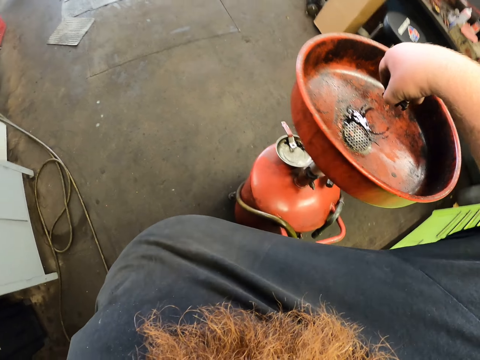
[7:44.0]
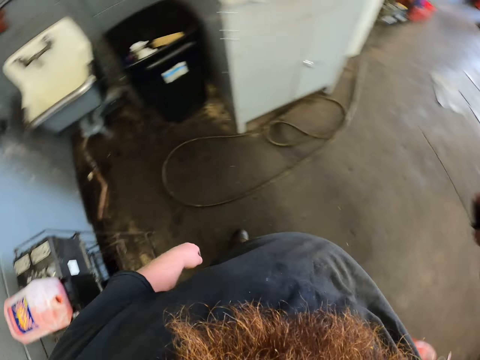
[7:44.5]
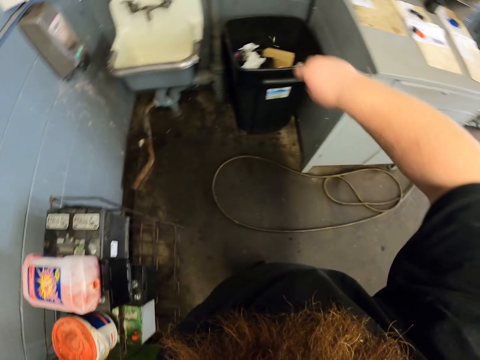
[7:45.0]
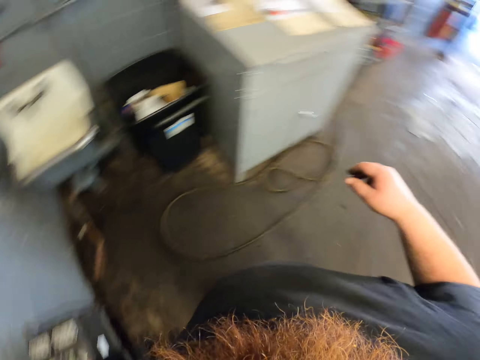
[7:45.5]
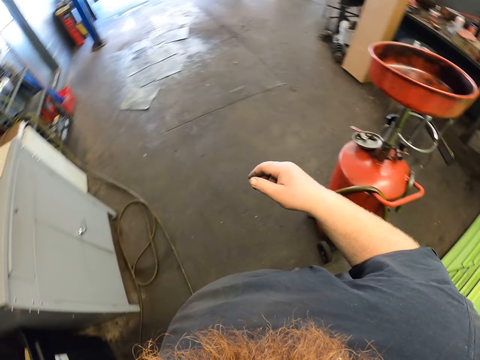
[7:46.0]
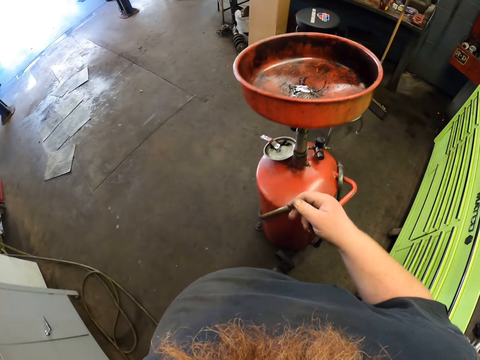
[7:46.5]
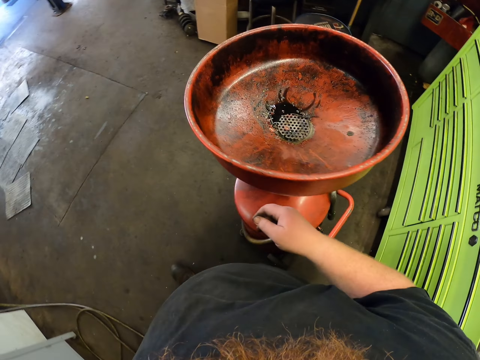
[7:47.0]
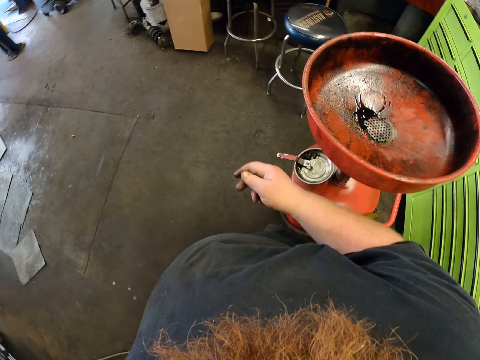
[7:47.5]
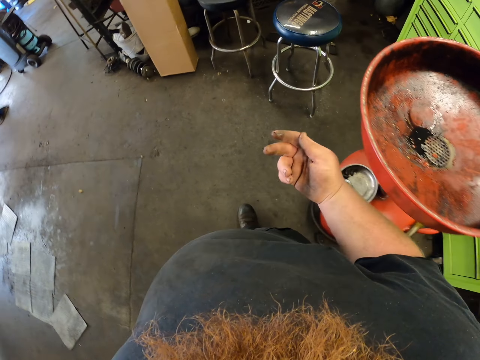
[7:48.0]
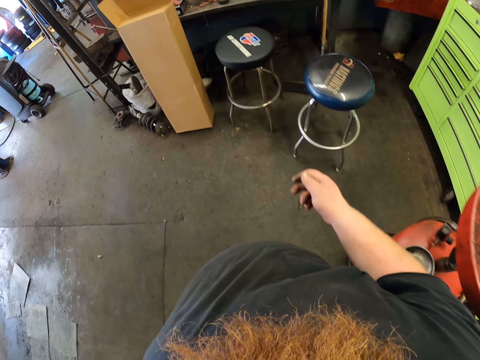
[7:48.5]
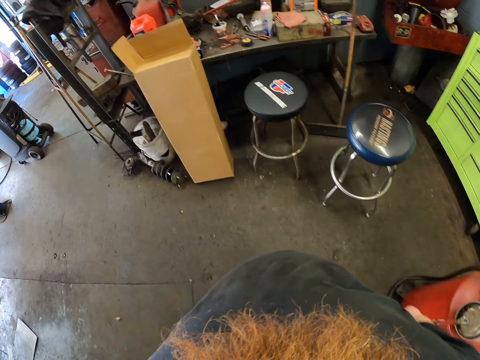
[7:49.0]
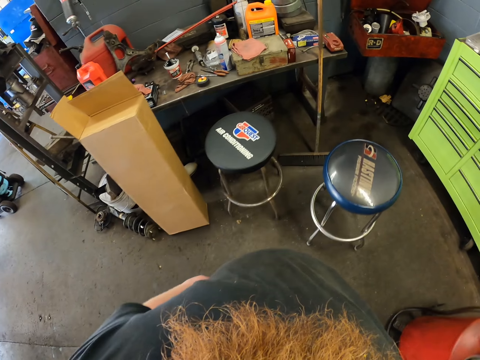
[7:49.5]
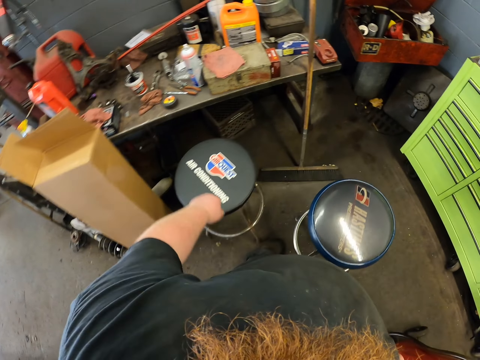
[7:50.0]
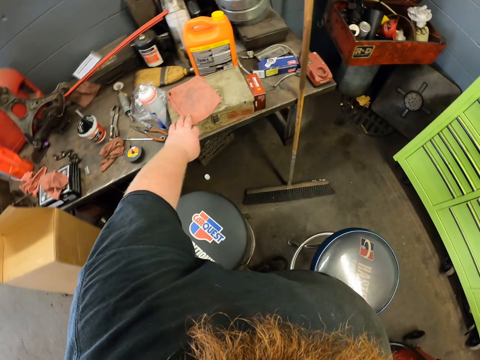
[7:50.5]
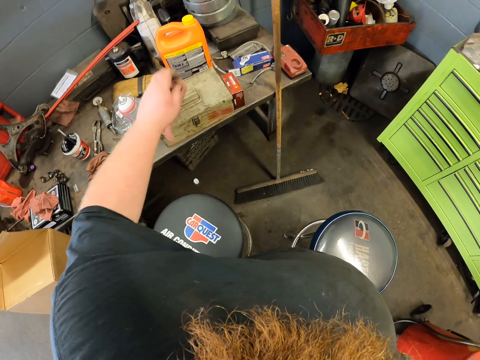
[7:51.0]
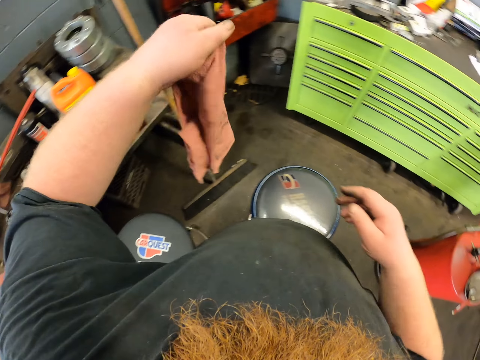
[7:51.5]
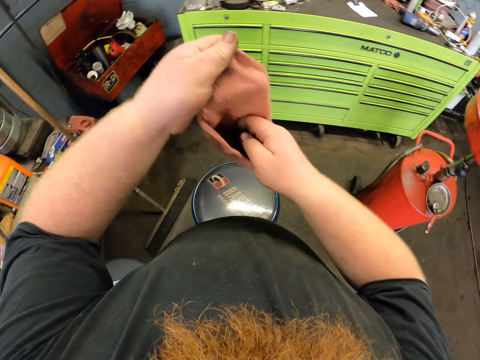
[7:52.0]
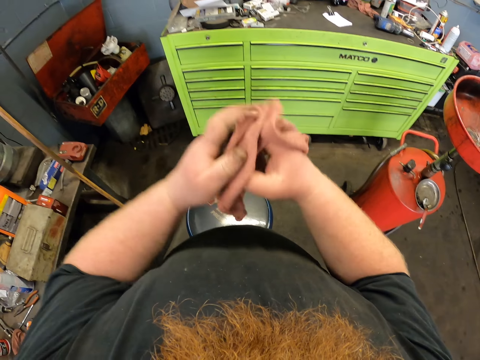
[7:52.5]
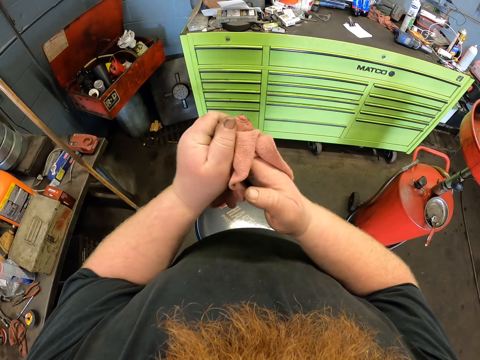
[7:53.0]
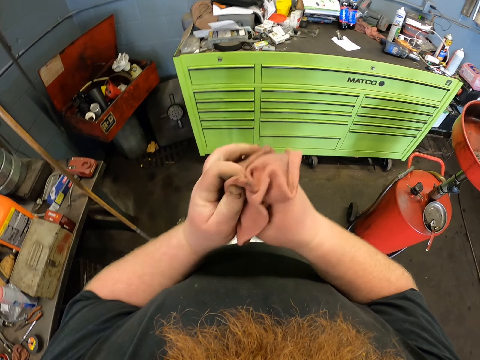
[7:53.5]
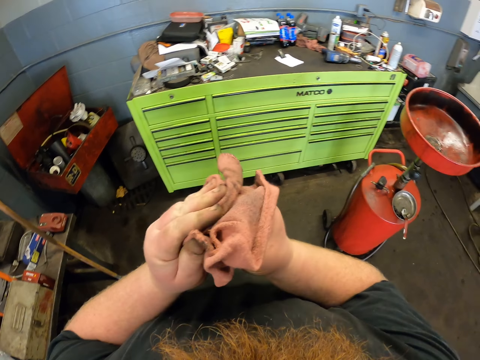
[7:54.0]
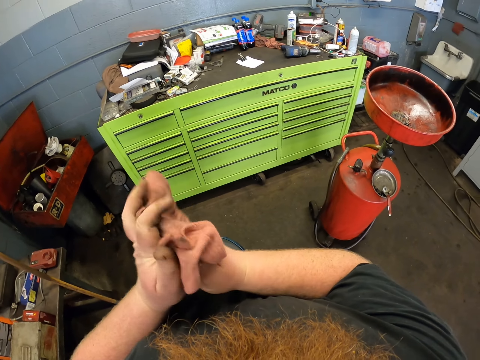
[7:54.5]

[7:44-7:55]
The camera wearer throws the dirt. They drop the dirt in a bin. They walk around. They pick up a cloth. They wipe a hand.

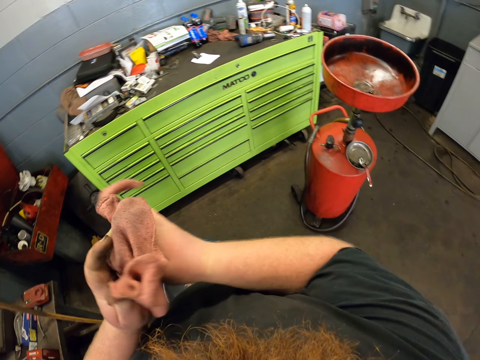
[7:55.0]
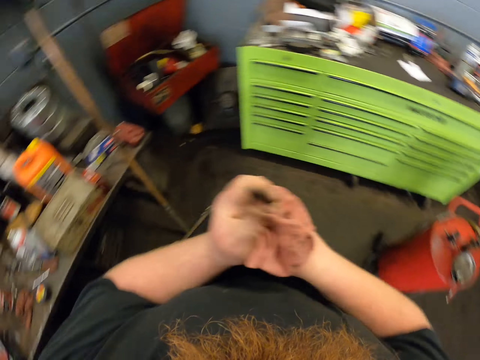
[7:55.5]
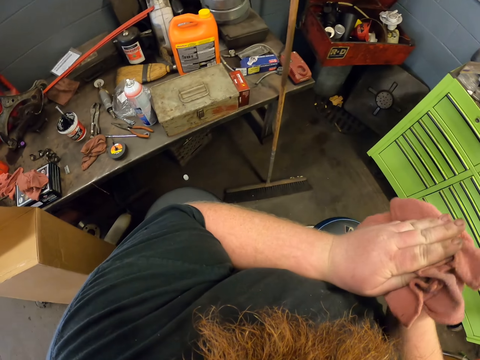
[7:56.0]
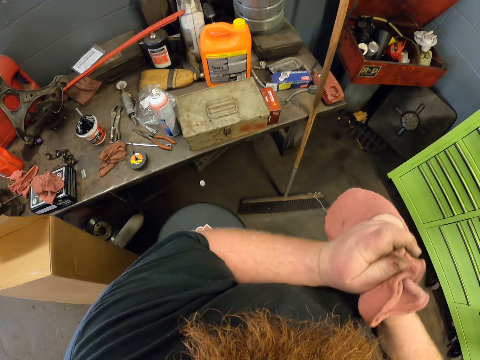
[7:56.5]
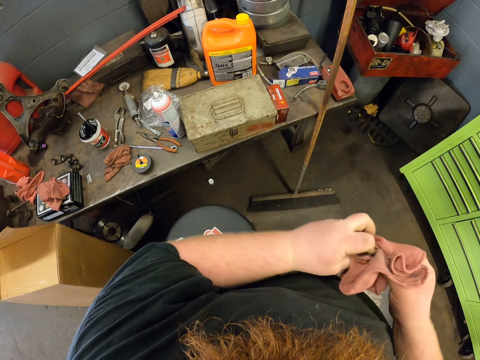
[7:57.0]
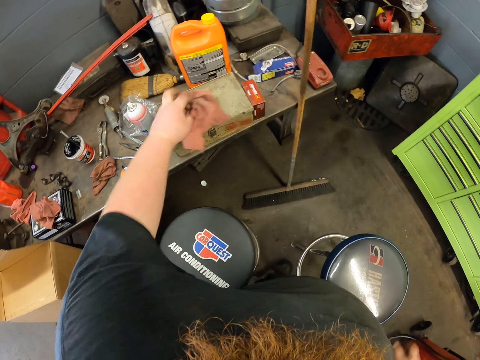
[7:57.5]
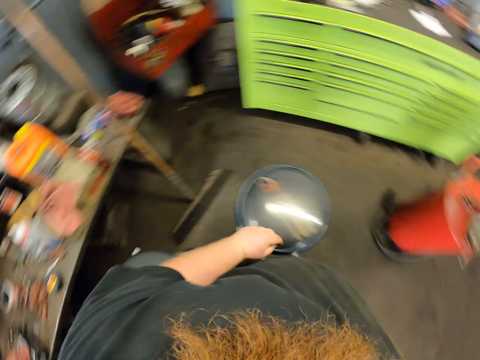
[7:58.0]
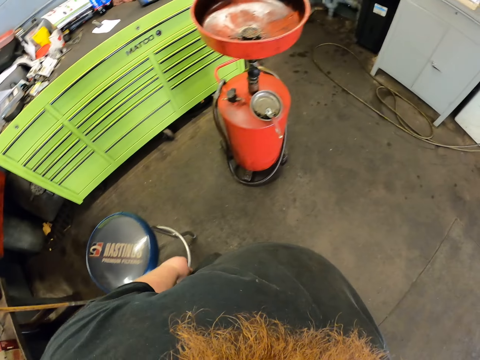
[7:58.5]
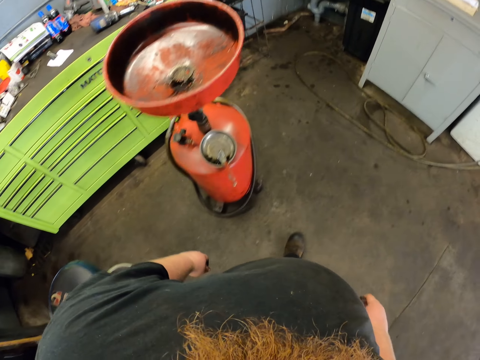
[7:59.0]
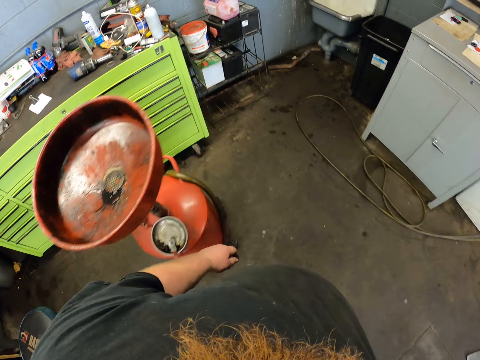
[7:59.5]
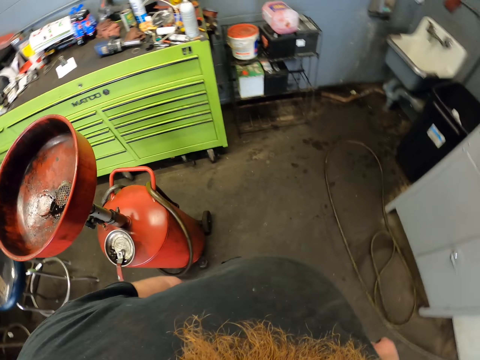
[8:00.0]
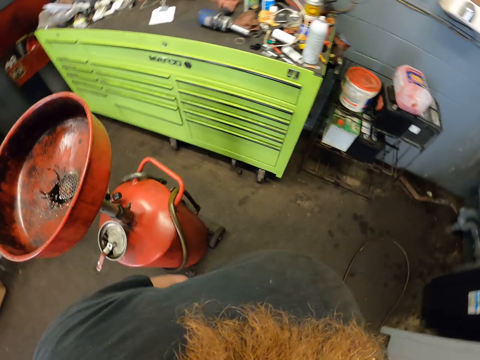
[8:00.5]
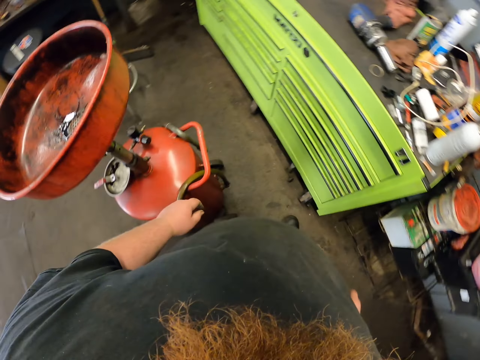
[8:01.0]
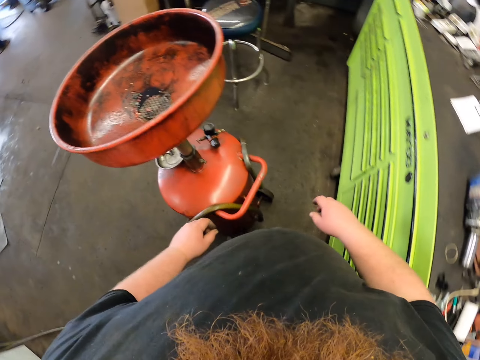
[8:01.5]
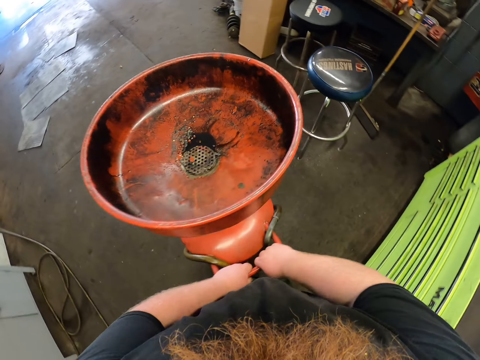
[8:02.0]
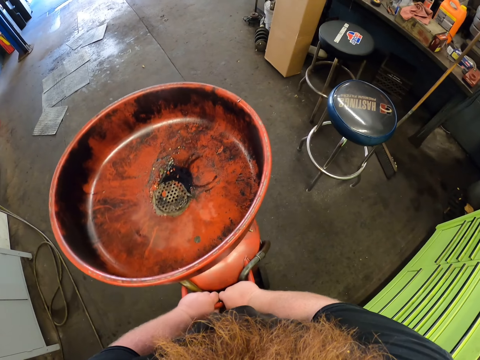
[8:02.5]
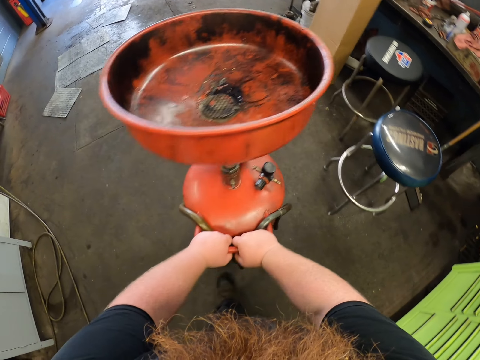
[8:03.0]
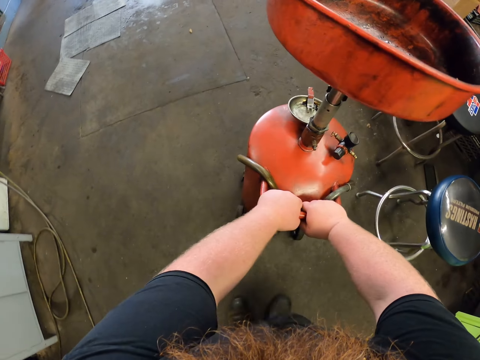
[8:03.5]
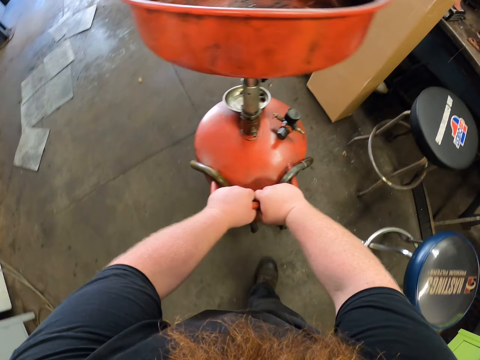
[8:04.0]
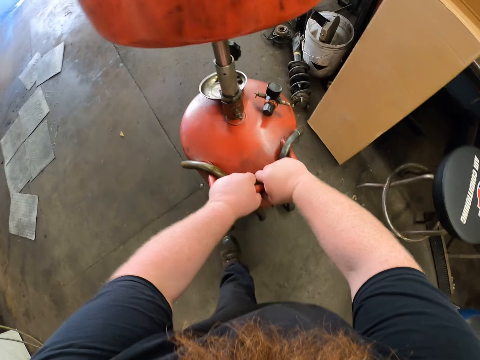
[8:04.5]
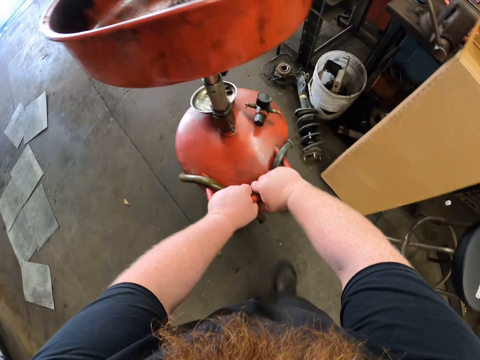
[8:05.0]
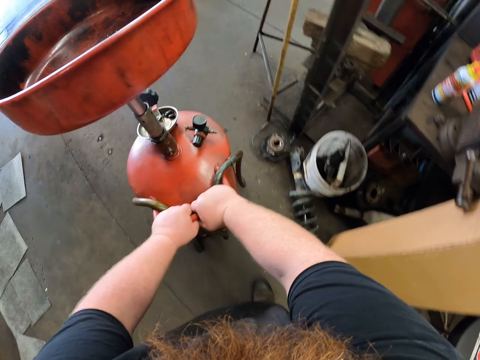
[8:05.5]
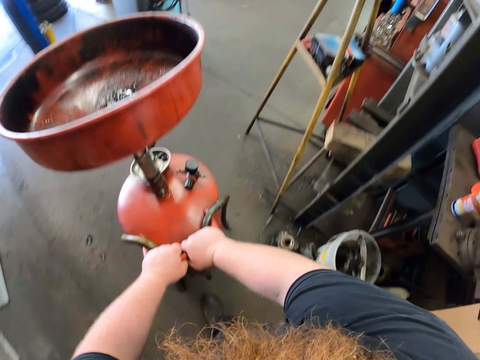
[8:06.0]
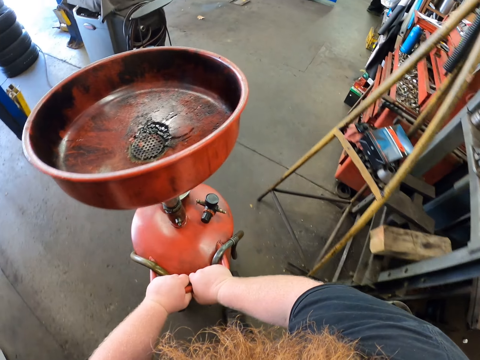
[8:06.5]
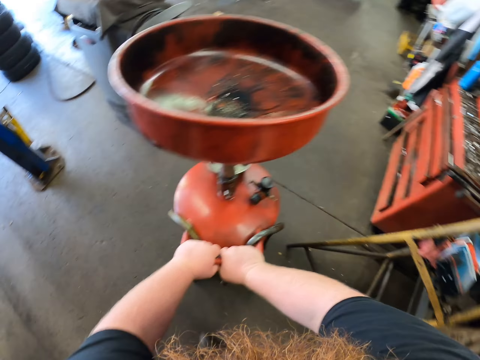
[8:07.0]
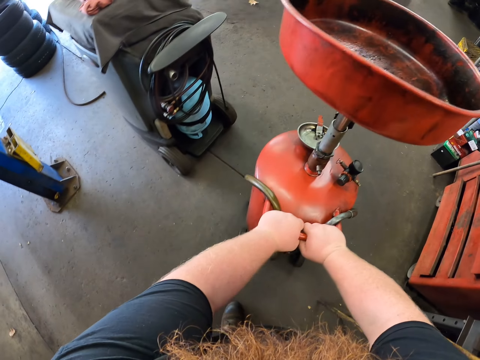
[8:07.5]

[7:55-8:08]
The camera wearer looks around. They drop a cloth and walk around. They hold a cylinder with both hands and push the cylinder.

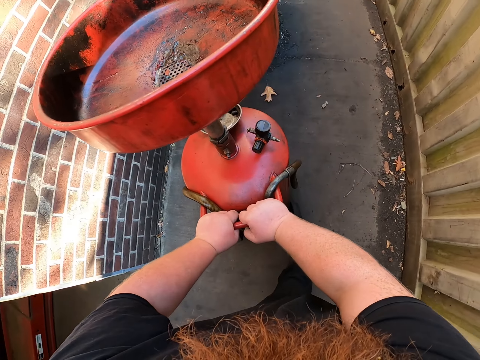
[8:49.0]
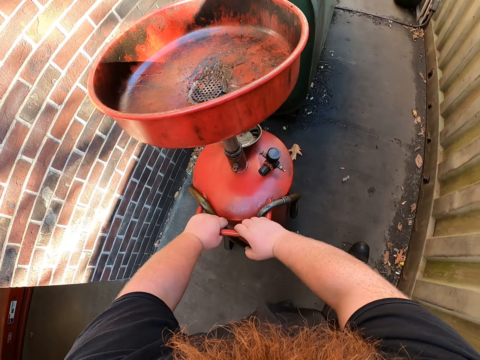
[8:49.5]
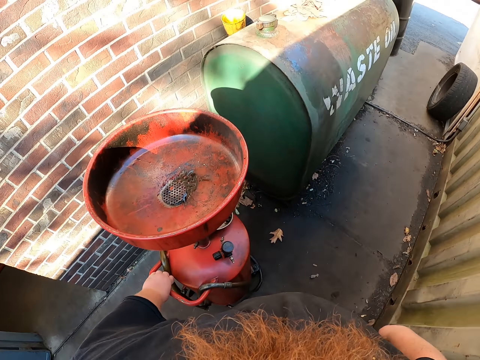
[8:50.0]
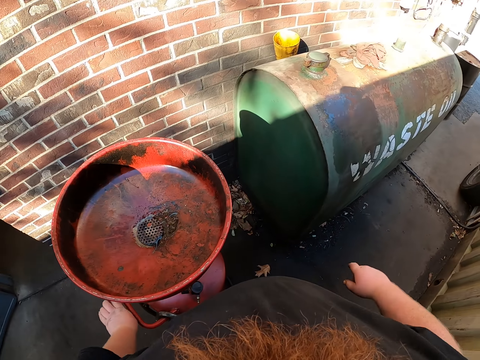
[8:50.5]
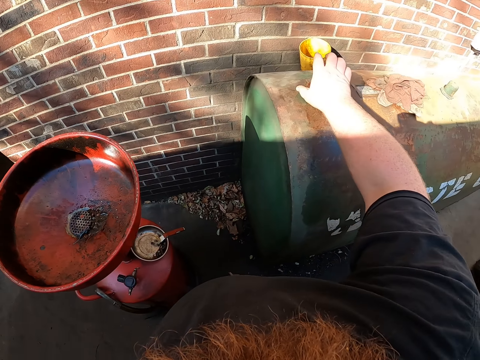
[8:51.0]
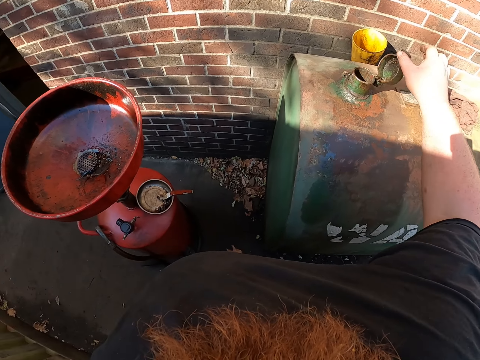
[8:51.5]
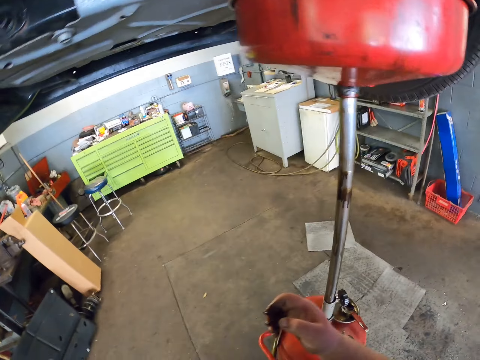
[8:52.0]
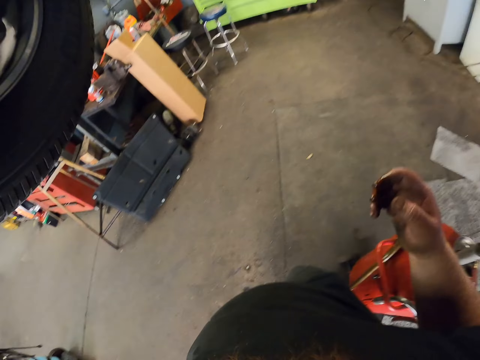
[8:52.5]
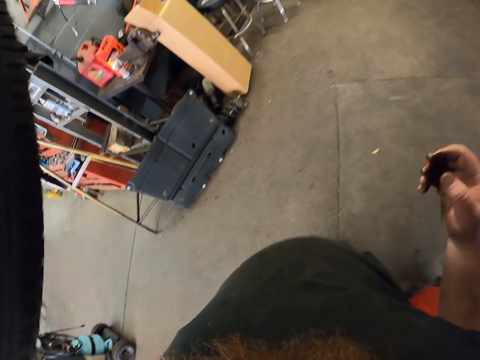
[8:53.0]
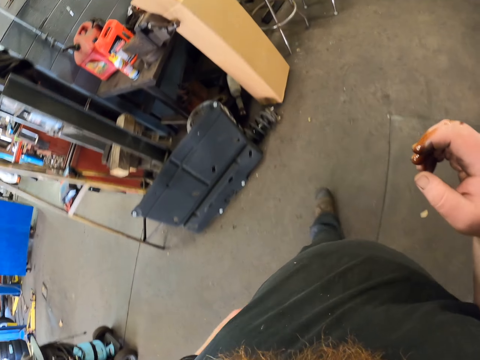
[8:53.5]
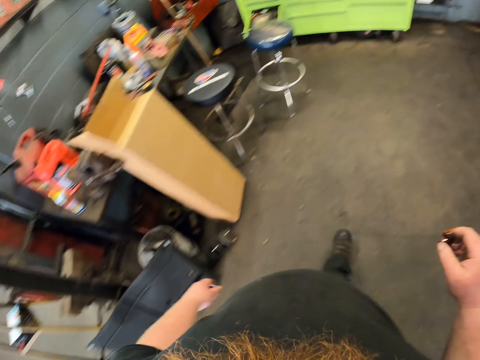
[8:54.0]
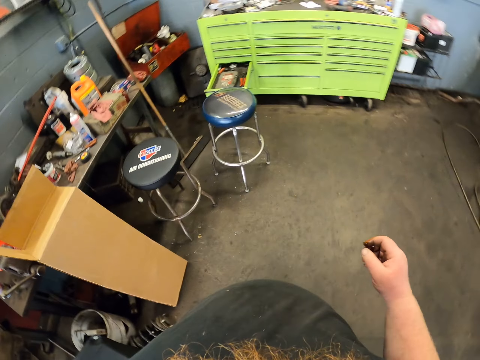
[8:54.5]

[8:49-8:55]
The camera wearer removes their hand from something. They remove a lid. They open a tank. They walk around.
